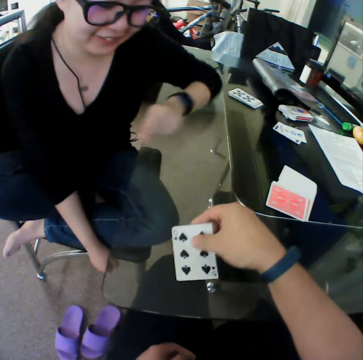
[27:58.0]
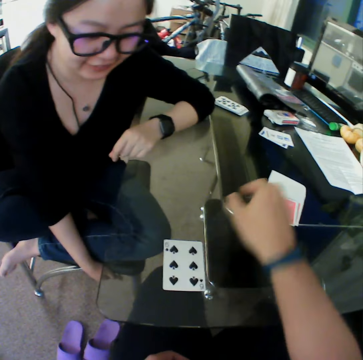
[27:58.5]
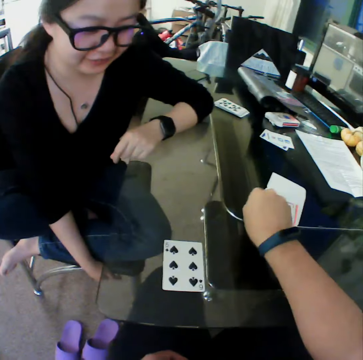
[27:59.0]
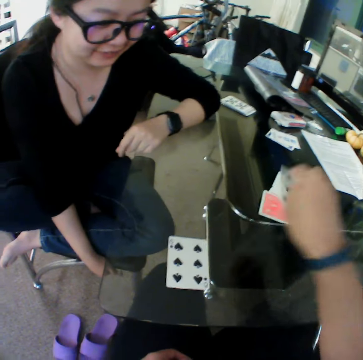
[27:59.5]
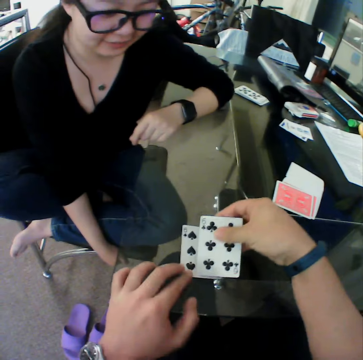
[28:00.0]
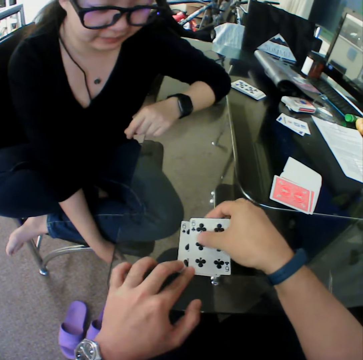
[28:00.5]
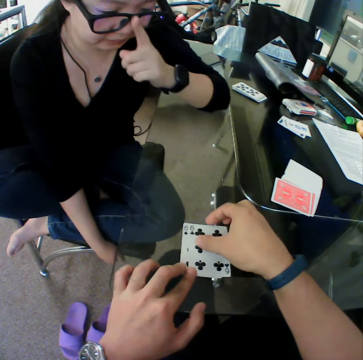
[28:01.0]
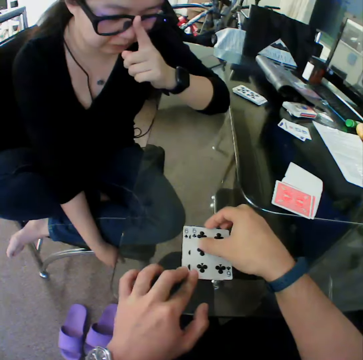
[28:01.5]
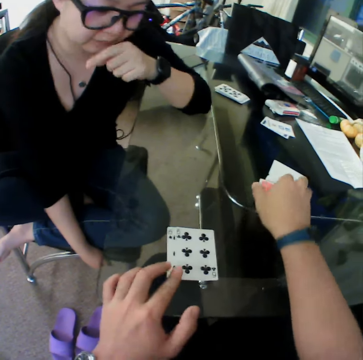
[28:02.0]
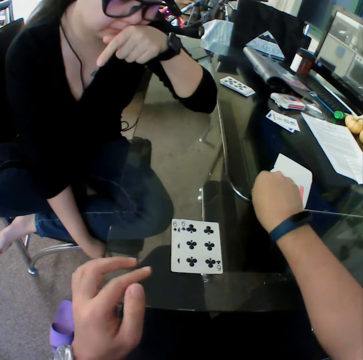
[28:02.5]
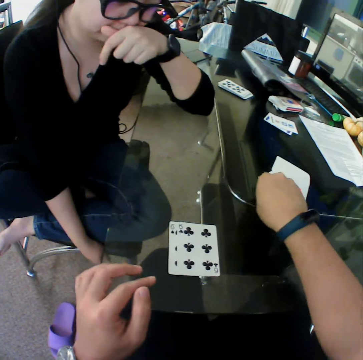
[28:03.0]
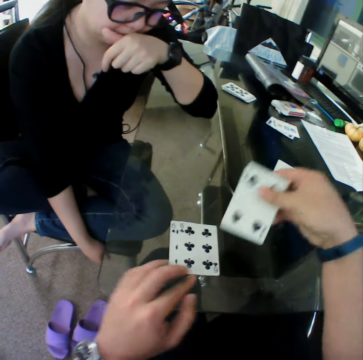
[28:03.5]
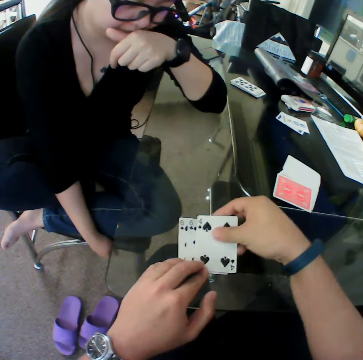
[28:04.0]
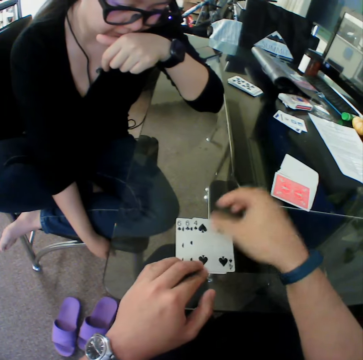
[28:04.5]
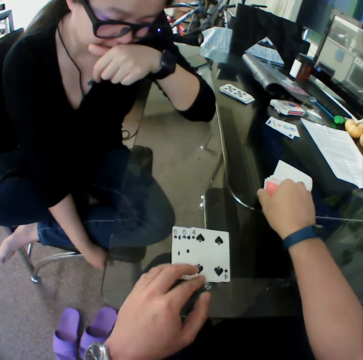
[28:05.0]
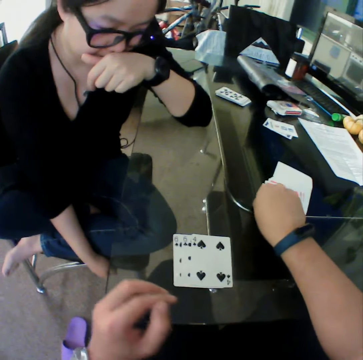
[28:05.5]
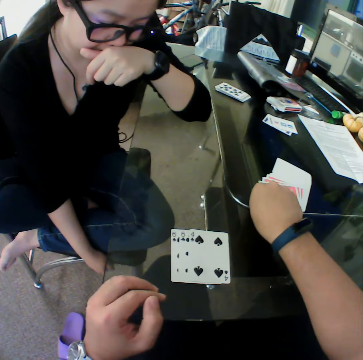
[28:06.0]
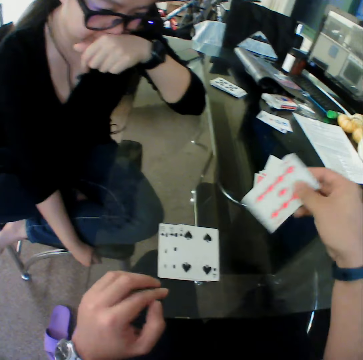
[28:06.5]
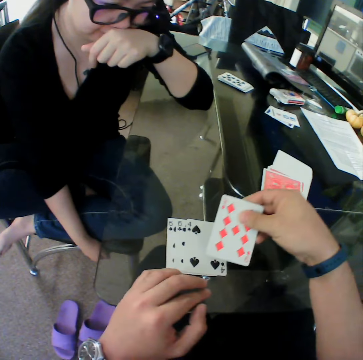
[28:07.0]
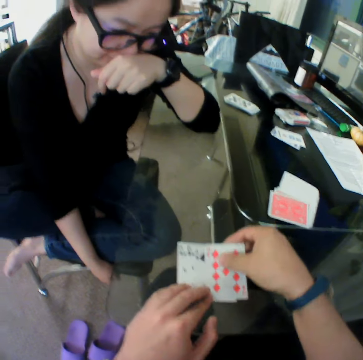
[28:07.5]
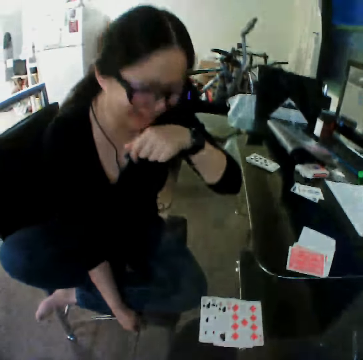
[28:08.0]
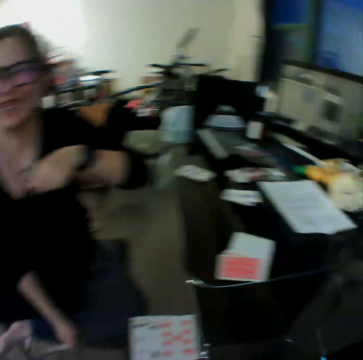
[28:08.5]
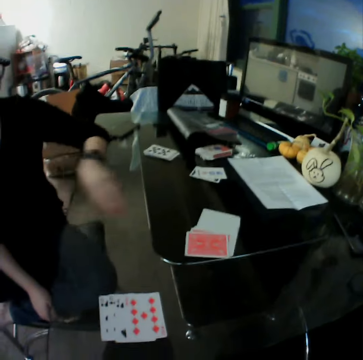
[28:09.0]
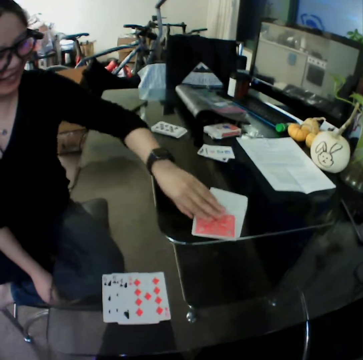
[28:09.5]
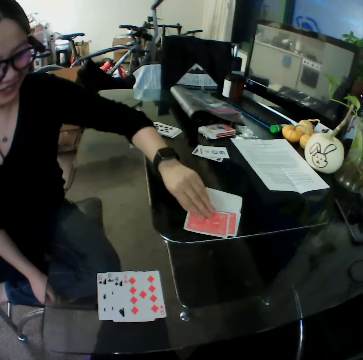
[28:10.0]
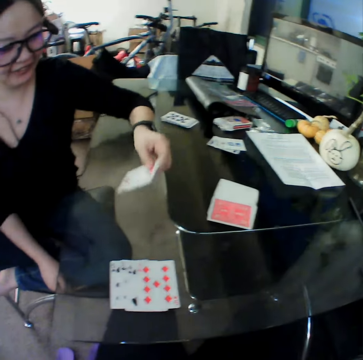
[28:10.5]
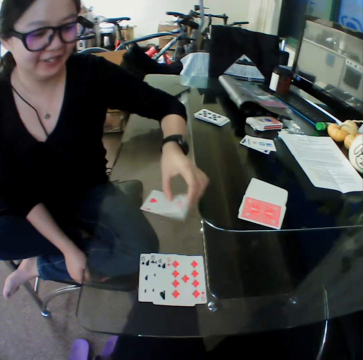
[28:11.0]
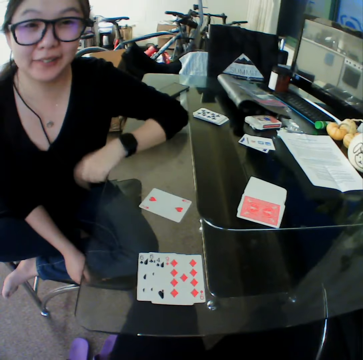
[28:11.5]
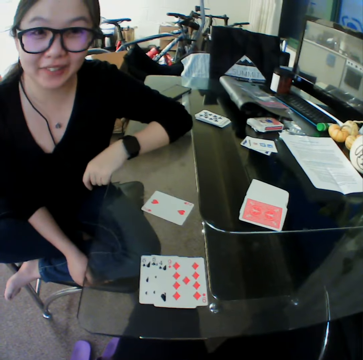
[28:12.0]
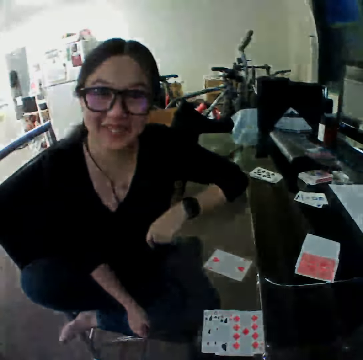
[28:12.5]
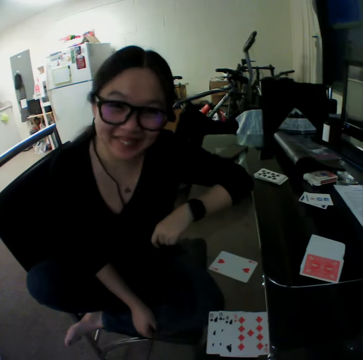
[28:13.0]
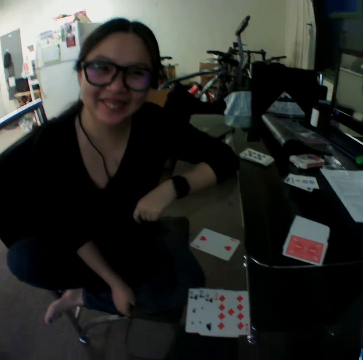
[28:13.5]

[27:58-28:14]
The camera wearer places the card on the table. They pick the card. They place the card on the table. They pick the card. They place the card on the table. They pick the card. They place the card on the table. The woman picks the card. The woman moves the card from the stack of cards on the table towards her with her right hand. The woman places the card on the table. The camera wearer converses with the woman.

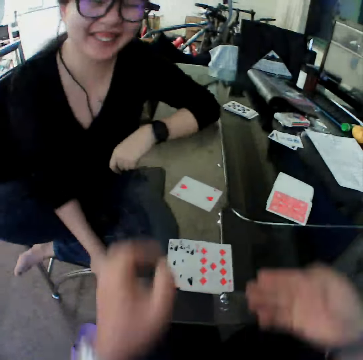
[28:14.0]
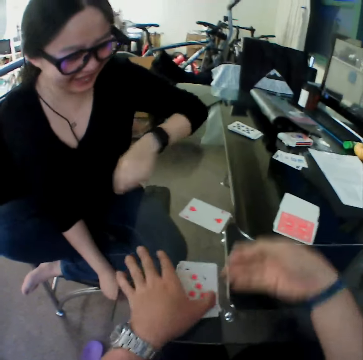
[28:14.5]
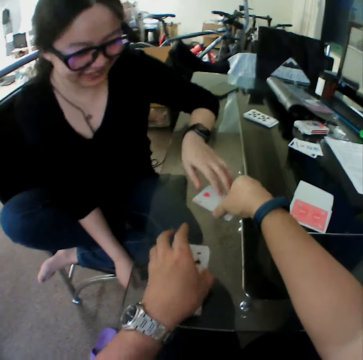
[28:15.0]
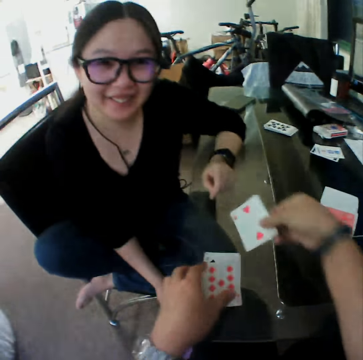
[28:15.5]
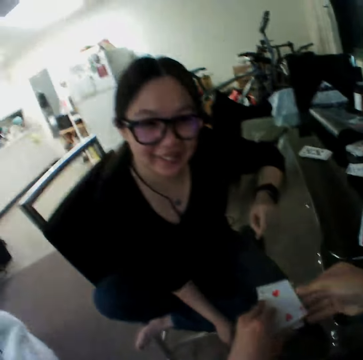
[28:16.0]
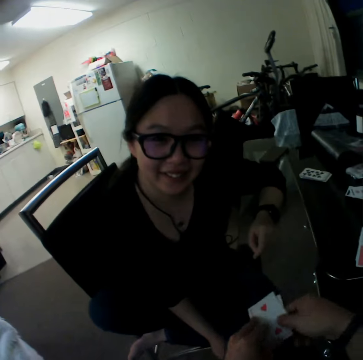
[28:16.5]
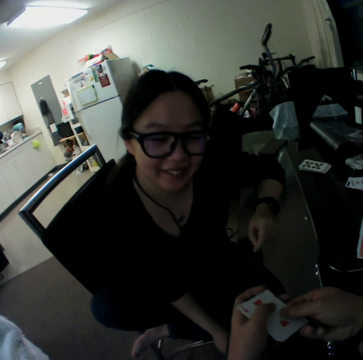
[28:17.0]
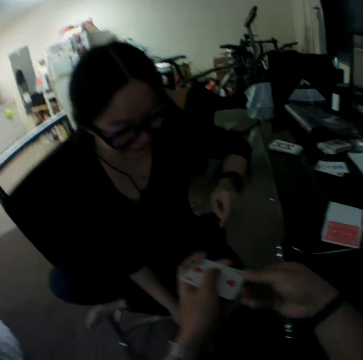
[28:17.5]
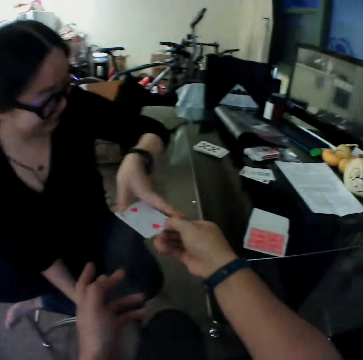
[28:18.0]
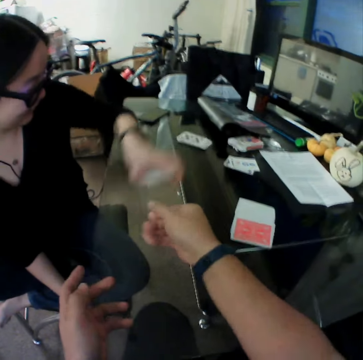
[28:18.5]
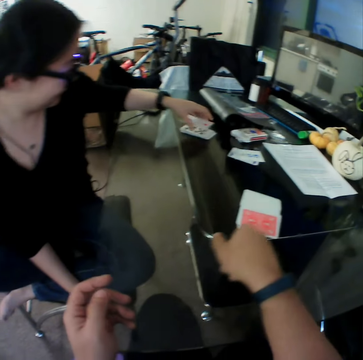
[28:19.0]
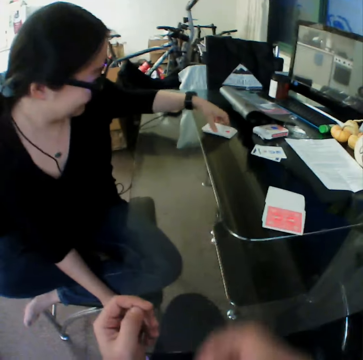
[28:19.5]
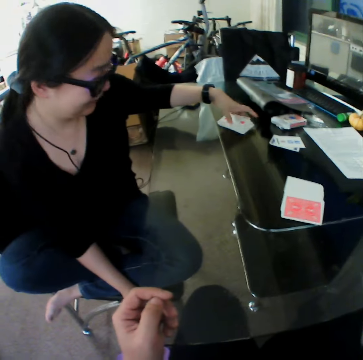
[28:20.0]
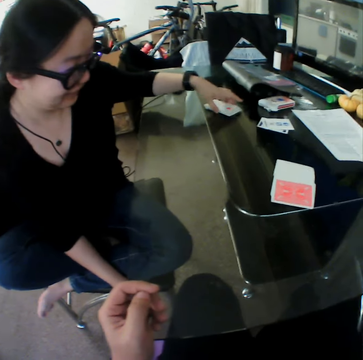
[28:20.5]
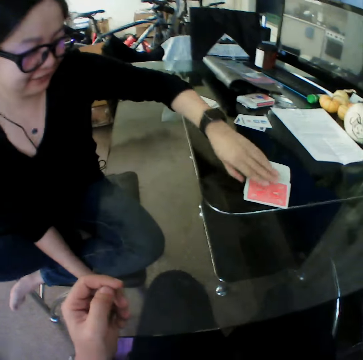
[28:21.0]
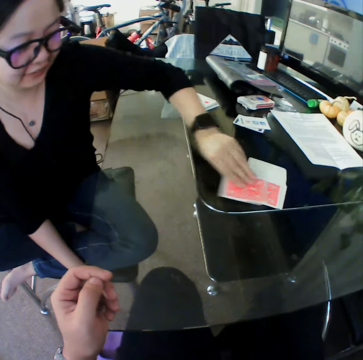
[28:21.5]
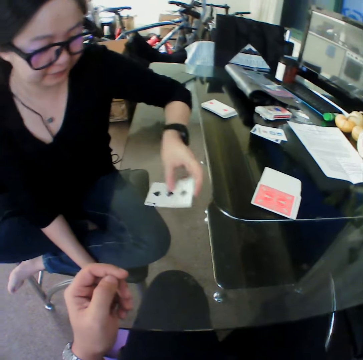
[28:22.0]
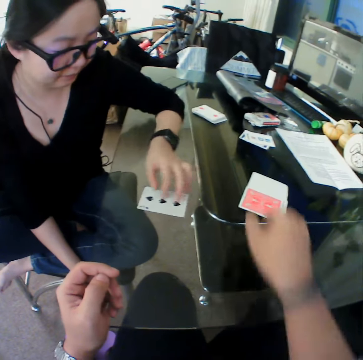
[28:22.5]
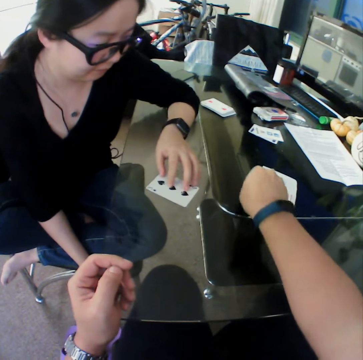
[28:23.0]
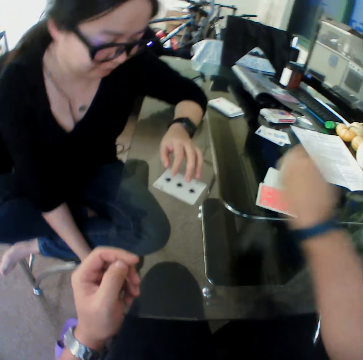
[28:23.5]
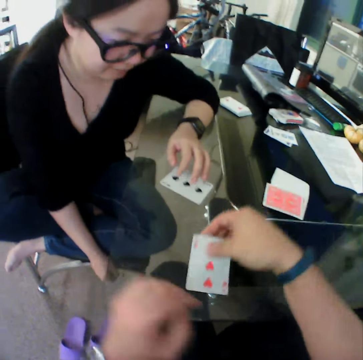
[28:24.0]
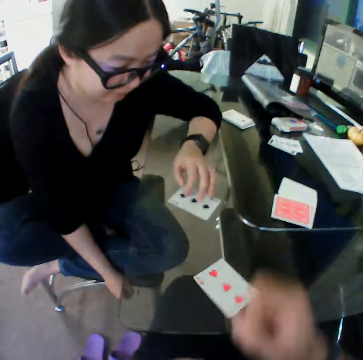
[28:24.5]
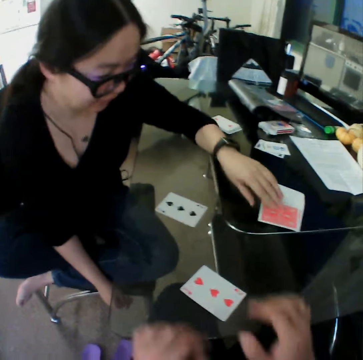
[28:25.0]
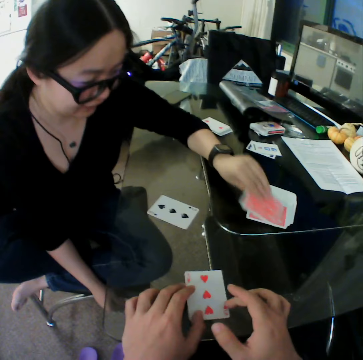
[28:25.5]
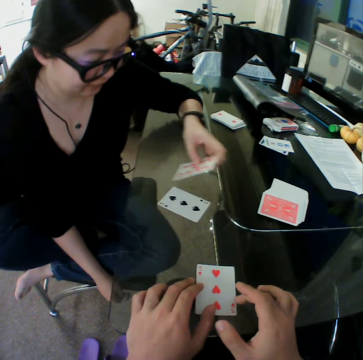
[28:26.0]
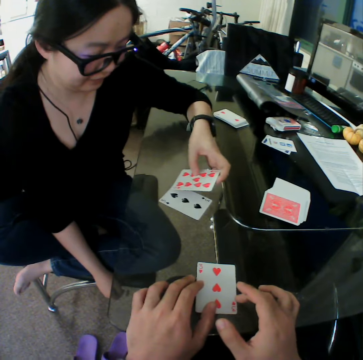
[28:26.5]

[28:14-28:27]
The camera wearer packs the cards from the table with his hands. He picks the cards. He gives the cards to the woman with his right hand. The woman drops the cards on other cards with her left hand. The woman picks the card. The woman moves the card from the stack of cards on the table towards her with her left hand. The woman places the card on the table. The camera wearer moves the card from the stack of cards on the table towards him with his right hand. He picks the card. He places the card on the table. The woman moves the card from the stack of cards on the table towards her with her left hand. The woman picks the card.

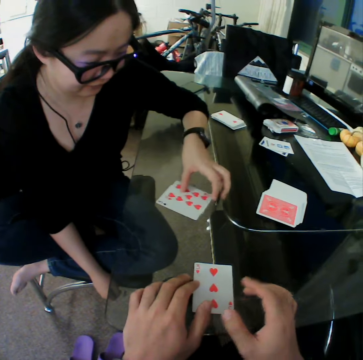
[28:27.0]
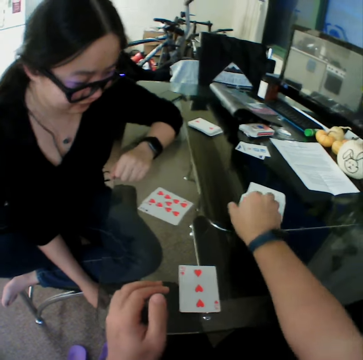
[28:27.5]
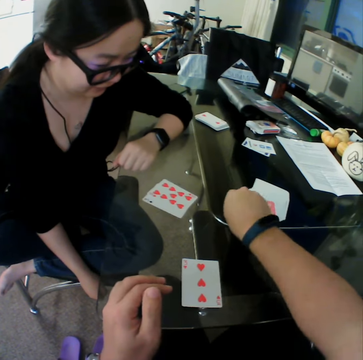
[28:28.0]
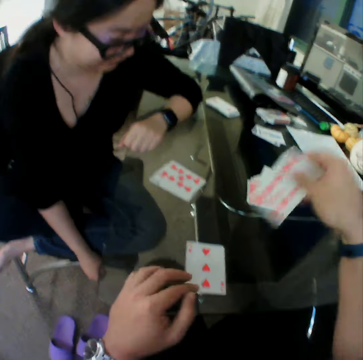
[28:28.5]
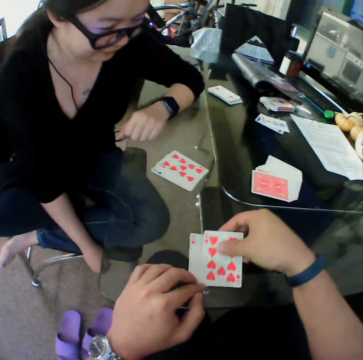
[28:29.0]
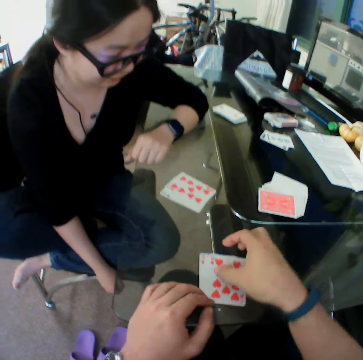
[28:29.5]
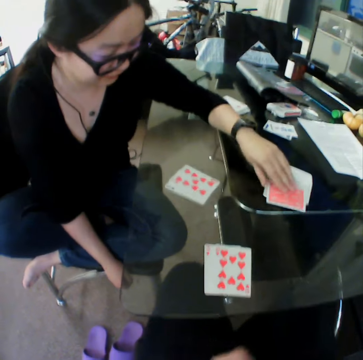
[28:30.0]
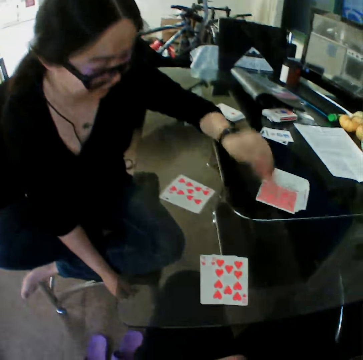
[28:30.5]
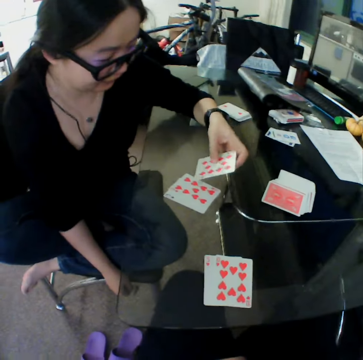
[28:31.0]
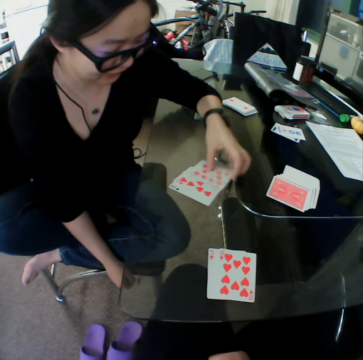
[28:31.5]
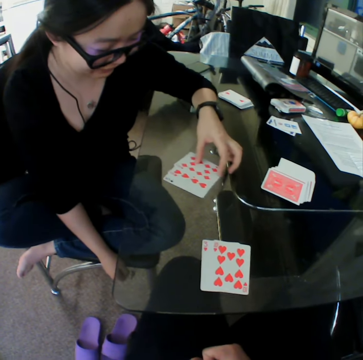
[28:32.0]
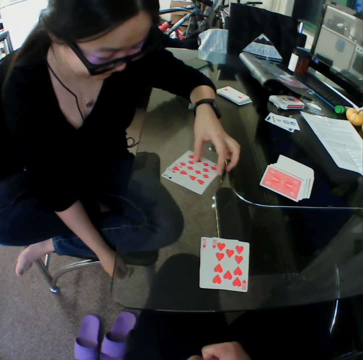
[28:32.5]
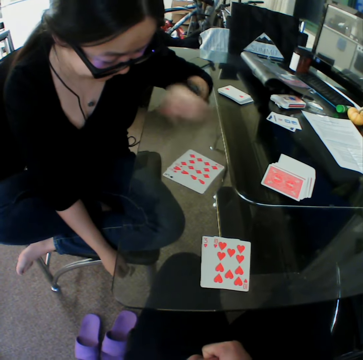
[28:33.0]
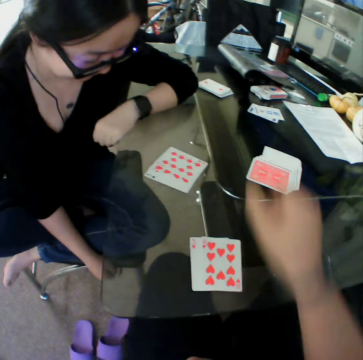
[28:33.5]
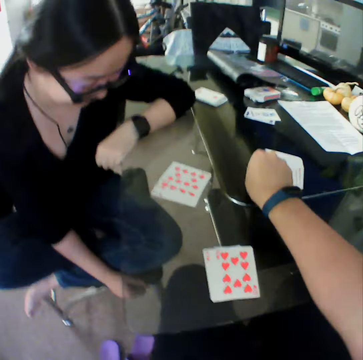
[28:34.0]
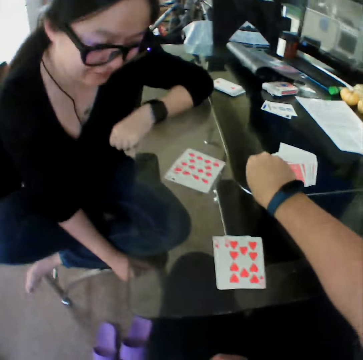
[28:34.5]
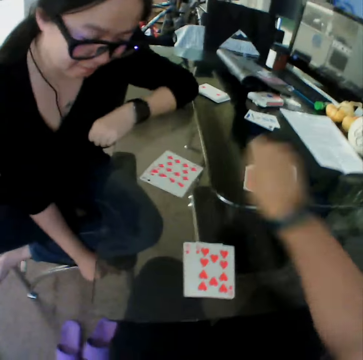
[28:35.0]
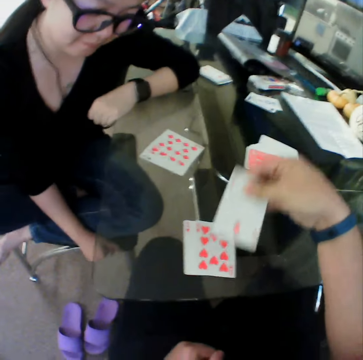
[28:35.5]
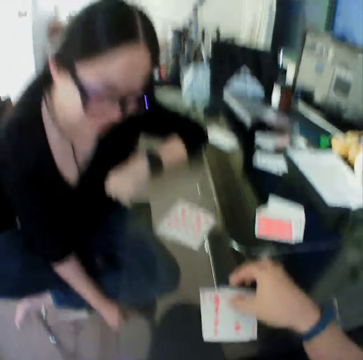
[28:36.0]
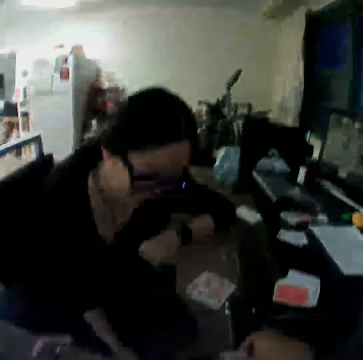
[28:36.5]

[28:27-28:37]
The woman places the card on the table. The camera wearer moves the card from the stack of cards on the table towards him with his right hand. He picks the card. He places the card on the table. The woman picks the card. The woman moves the card from the stack of cards on the table towards her with her left hand. The woman places the card on the table. The camera wearer moves the card from the stack of cards on the table towards him with his right hand. He picks the card. He places the card on the table.
